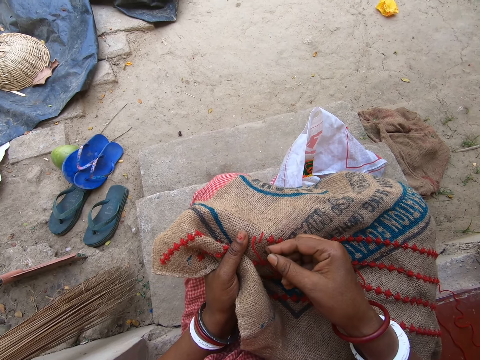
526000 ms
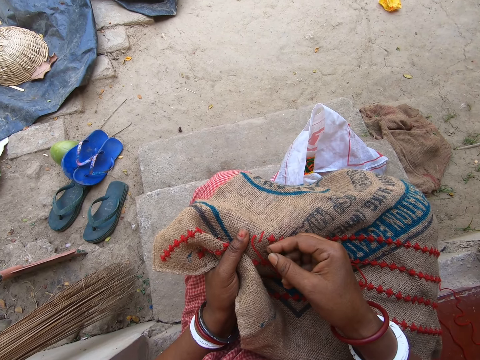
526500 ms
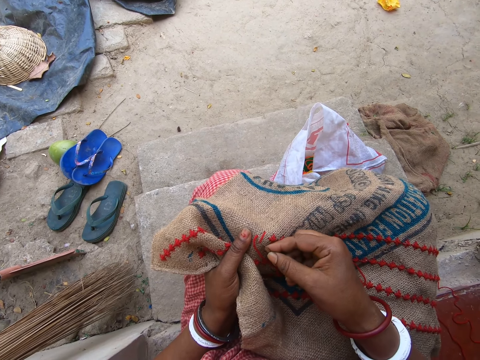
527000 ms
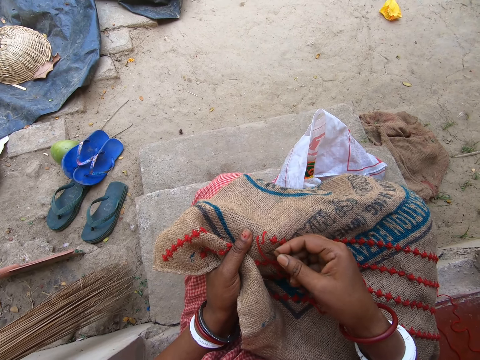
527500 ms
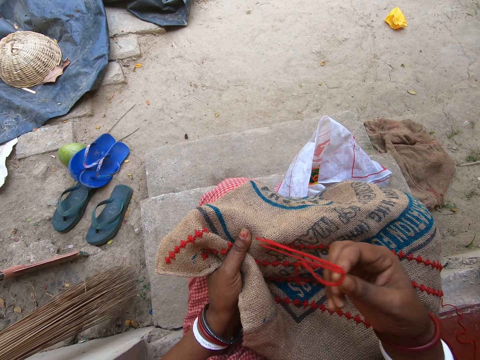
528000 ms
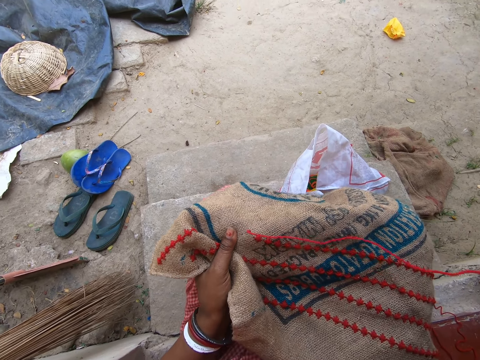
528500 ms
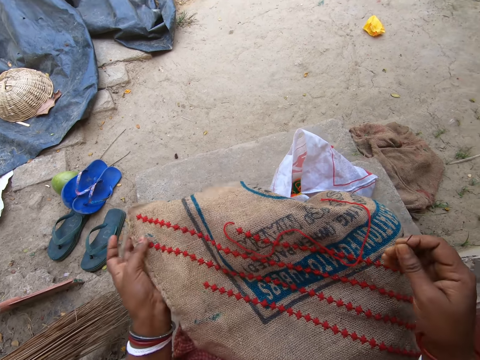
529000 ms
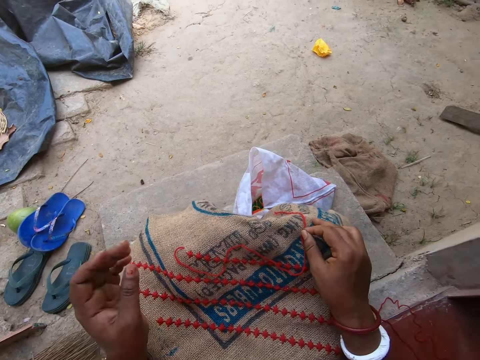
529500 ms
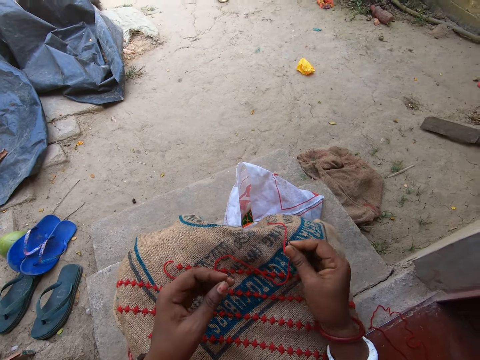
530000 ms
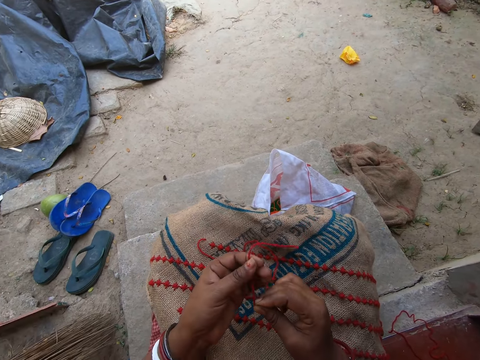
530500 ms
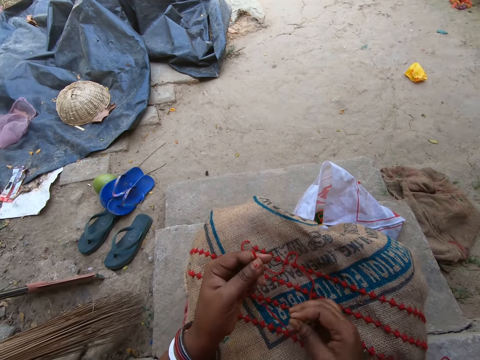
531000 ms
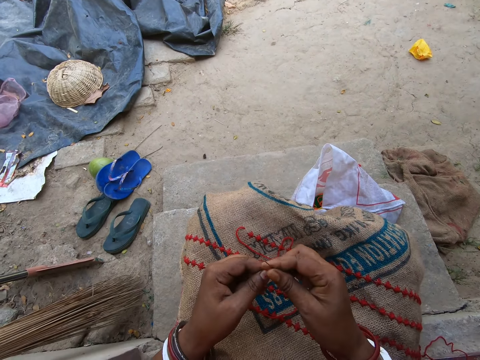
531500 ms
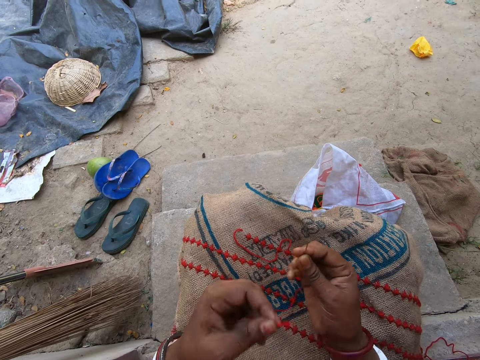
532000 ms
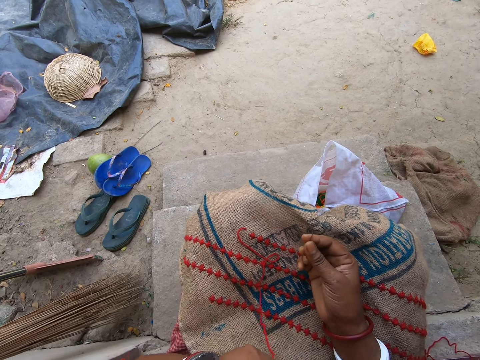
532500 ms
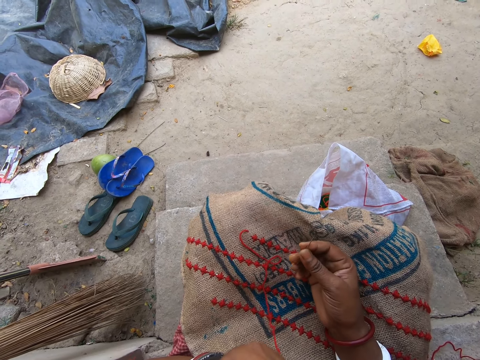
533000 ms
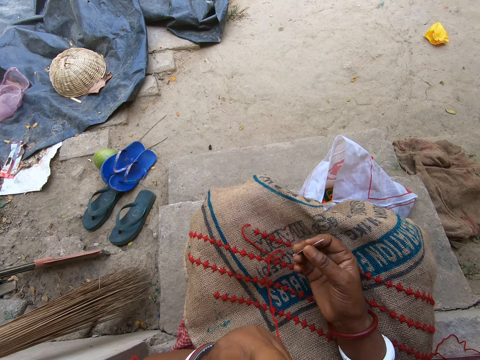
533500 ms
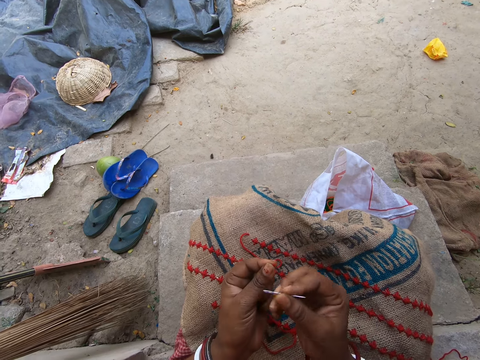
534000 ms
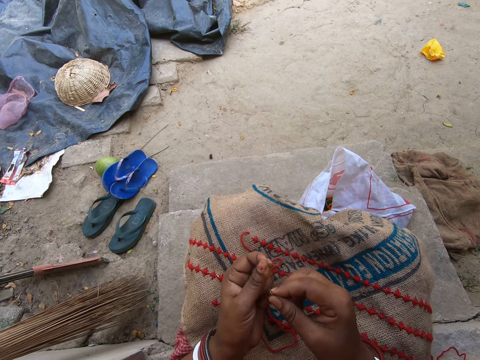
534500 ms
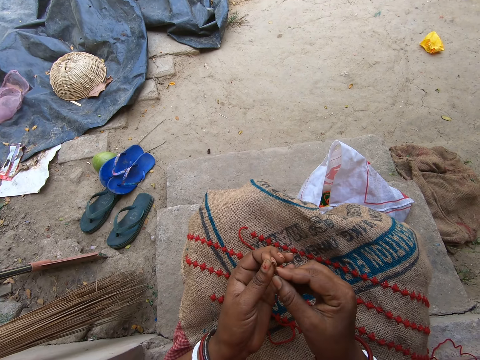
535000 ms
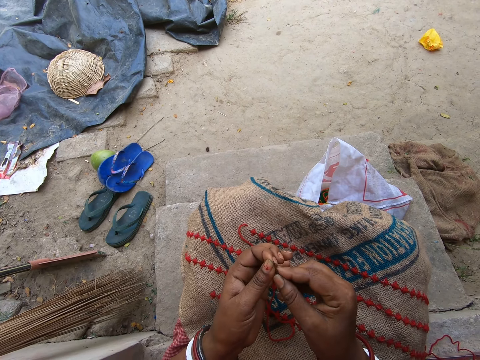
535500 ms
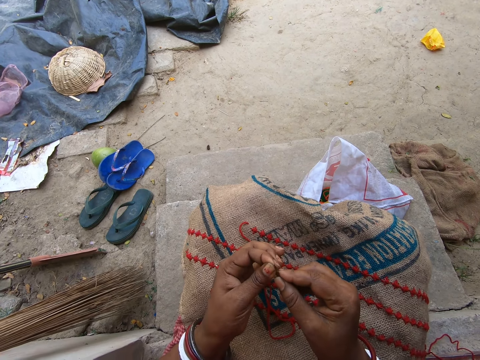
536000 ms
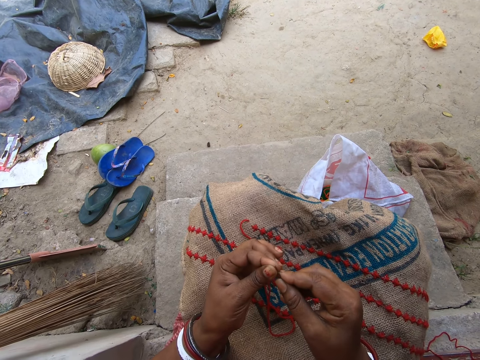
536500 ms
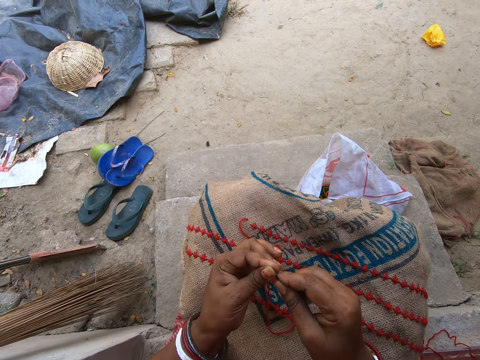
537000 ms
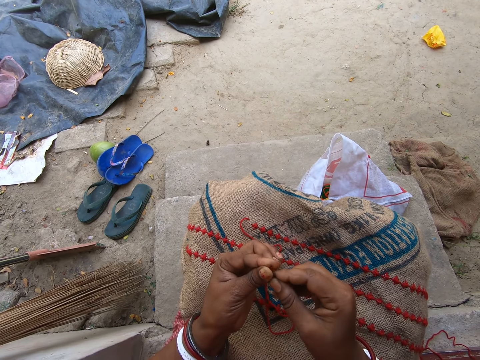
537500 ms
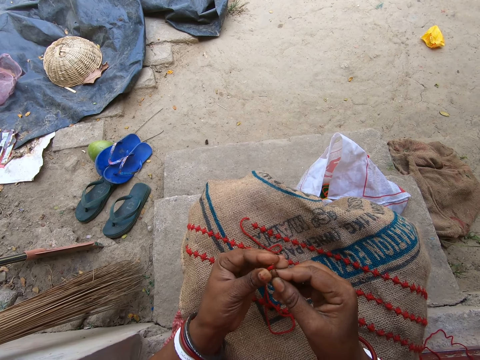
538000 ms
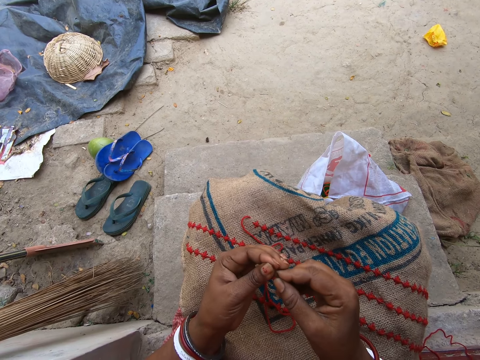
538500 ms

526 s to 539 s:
The camera wearer inserts a needle. She pulls a thread. She picks up the thread. She touches the thread with both hands. She puts the thread in her mouth with her left hand. She inserts the thread in the needle in her right hand.

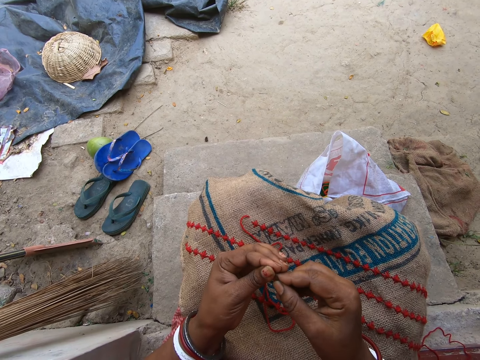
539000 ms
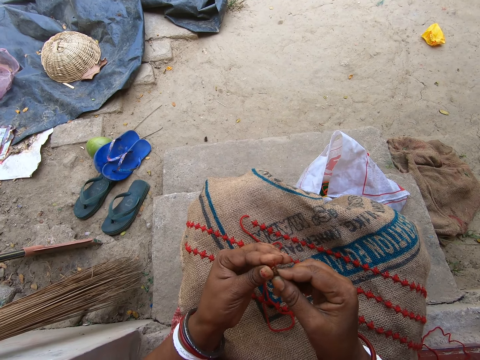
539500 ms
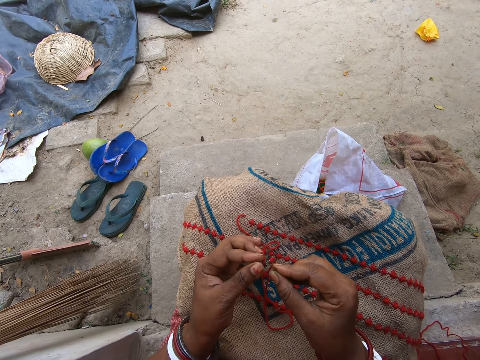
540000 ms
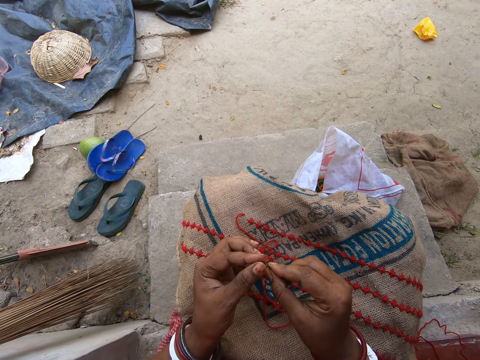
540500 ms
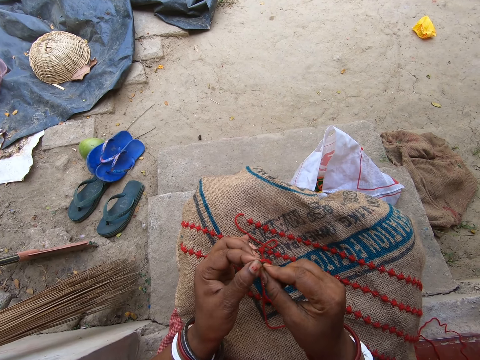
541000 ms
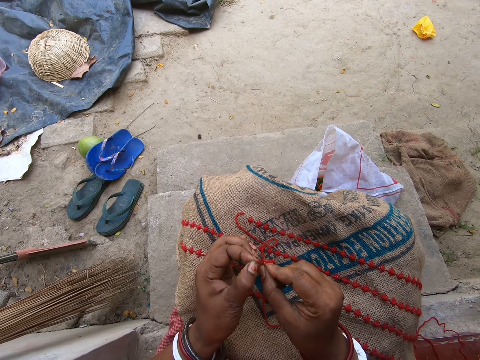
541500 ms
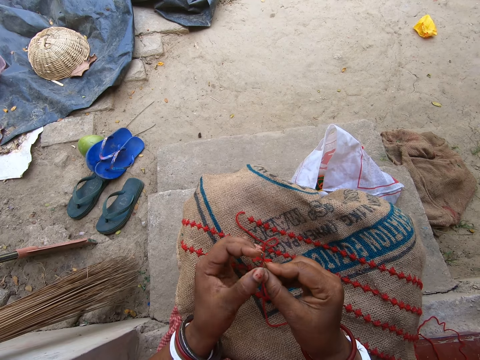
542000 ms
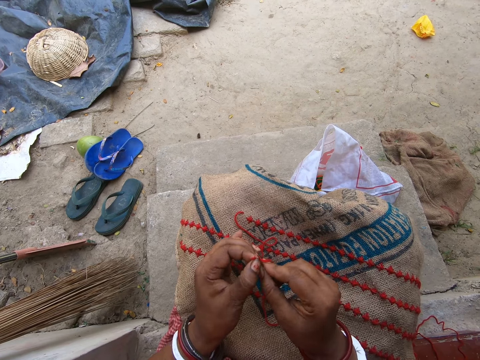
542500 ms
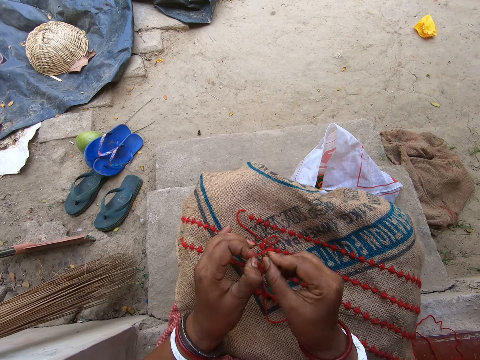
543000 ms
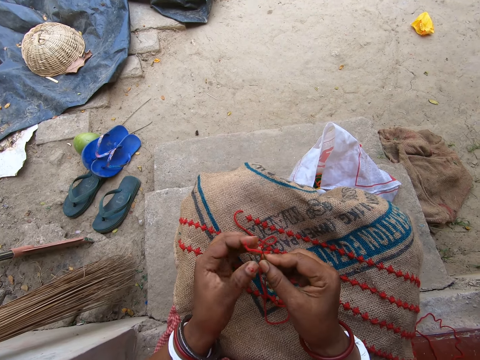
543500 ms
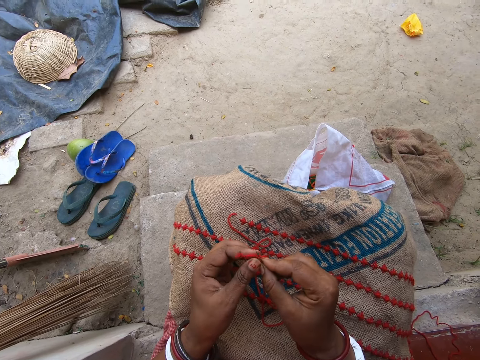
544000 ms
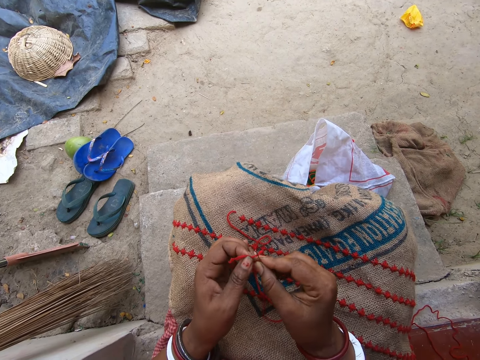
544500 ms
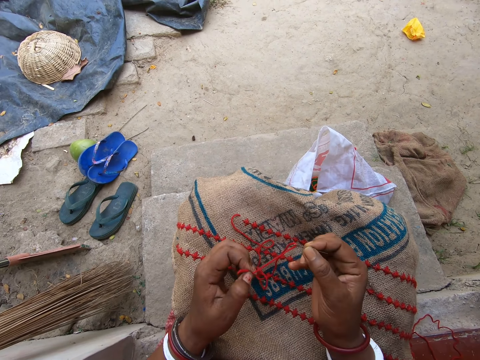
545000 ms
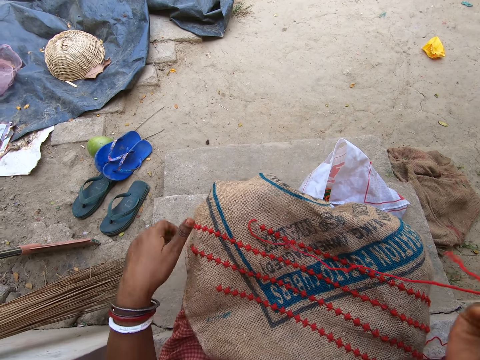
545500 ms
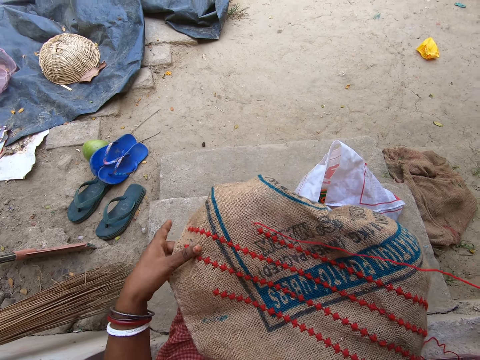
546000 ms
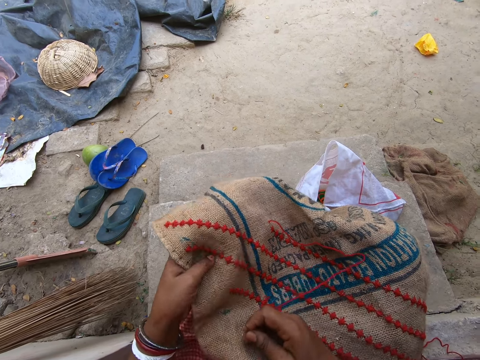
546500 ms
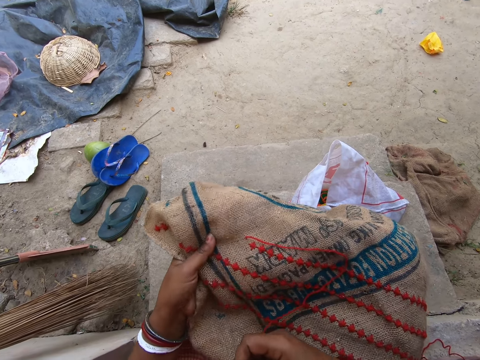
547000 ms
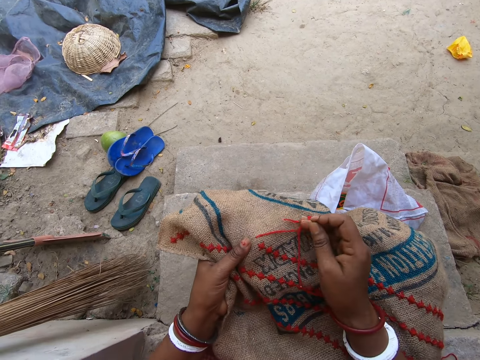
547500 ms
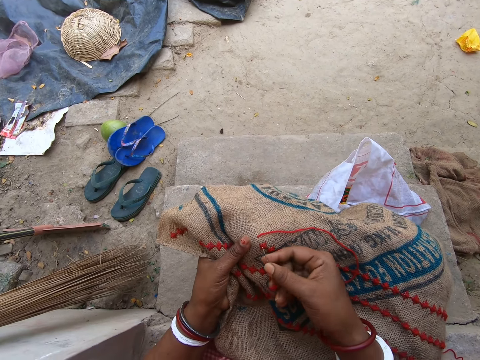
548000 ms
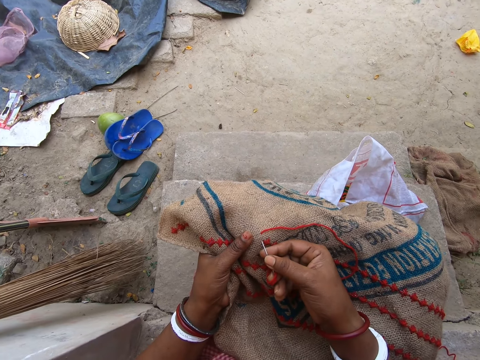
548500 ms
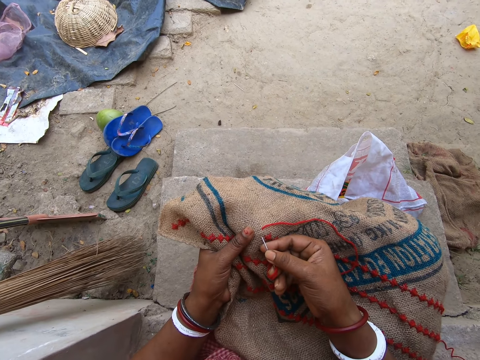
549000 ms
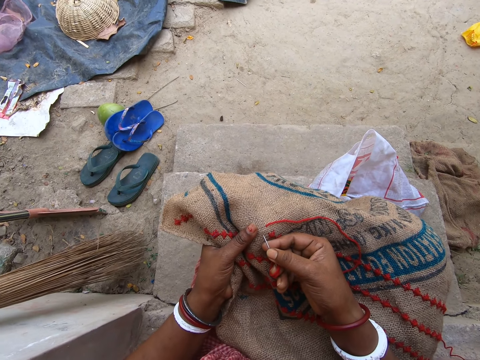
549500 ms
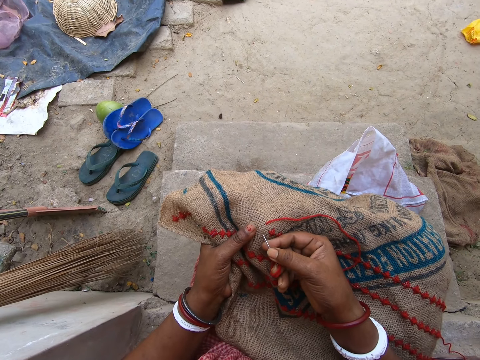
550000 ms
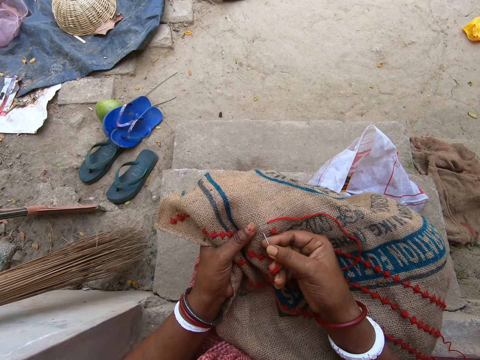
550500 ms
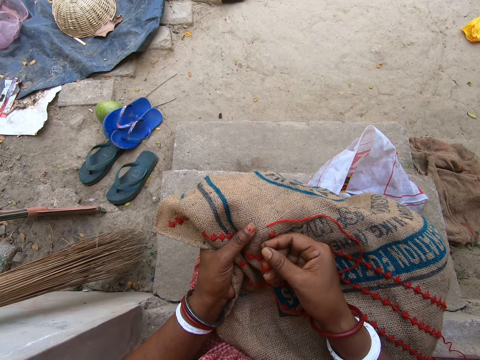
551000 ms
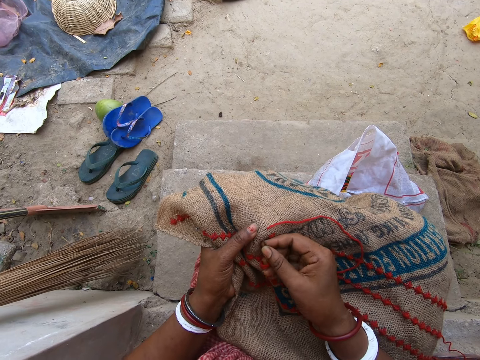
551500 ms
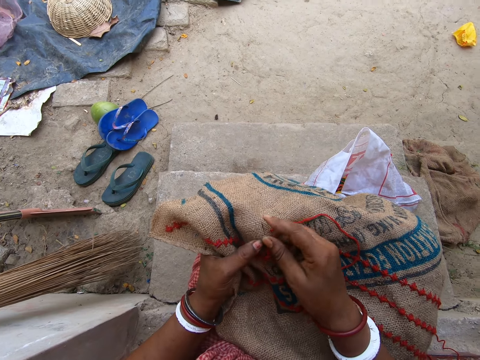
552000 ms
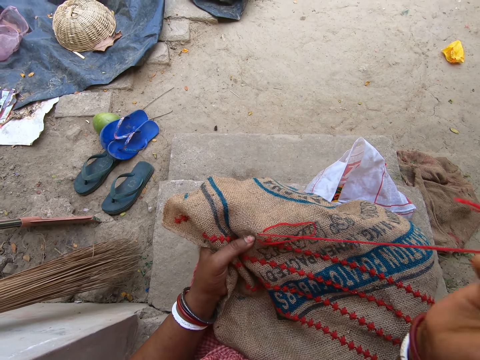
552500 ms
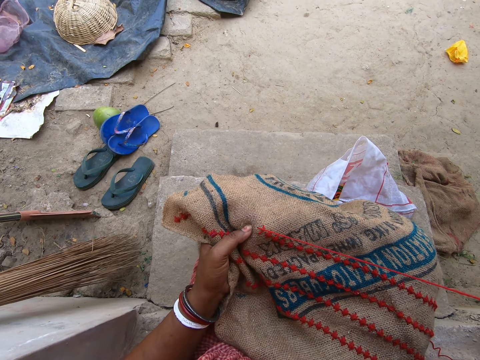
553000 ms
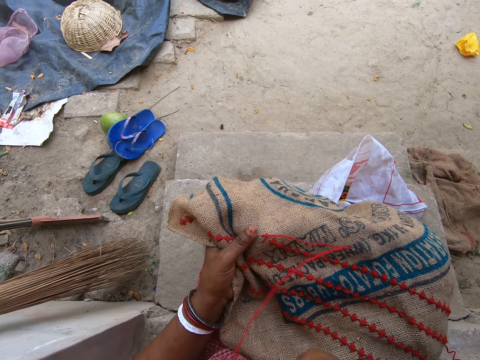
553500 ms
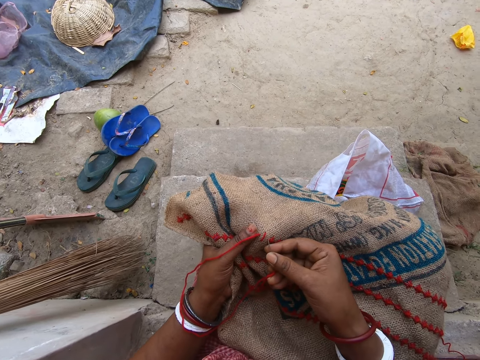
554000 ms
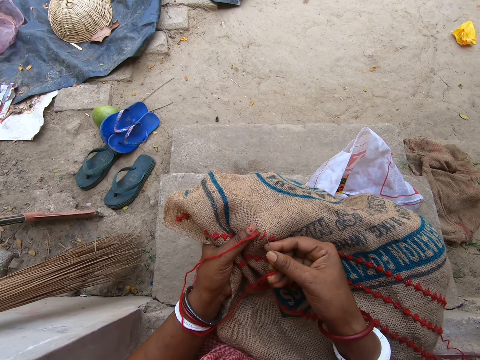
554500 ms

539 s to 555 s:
The camera wearer fixes a thread. She pulls the thread. She grasps something. She embroiders the linen fabric on her lap with the needle in her right hand. She inserts the needle. She pulls the thread.
